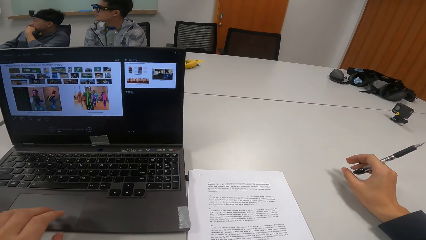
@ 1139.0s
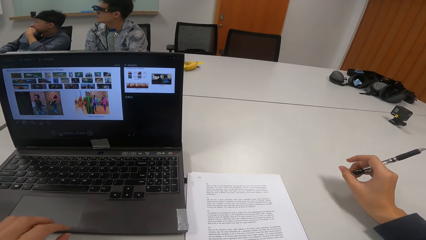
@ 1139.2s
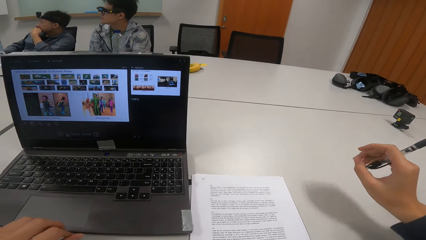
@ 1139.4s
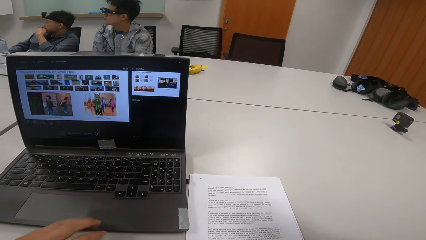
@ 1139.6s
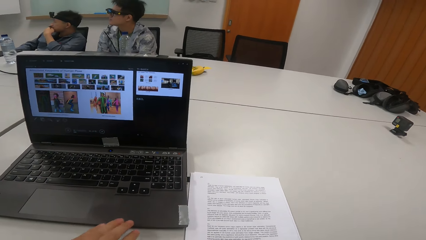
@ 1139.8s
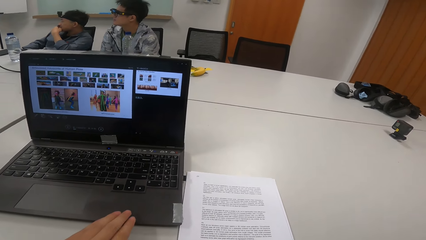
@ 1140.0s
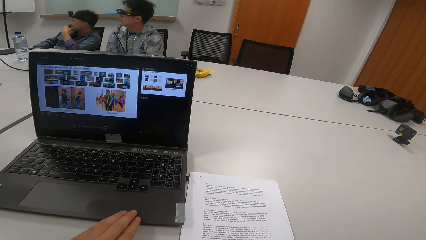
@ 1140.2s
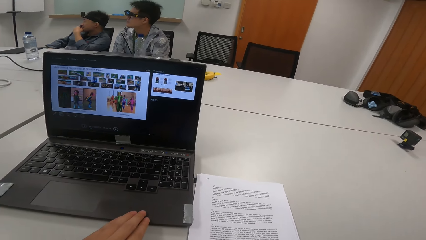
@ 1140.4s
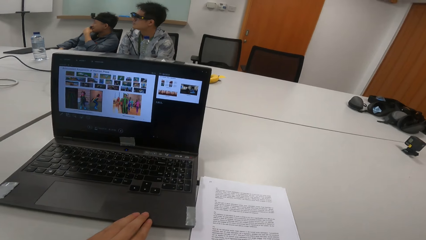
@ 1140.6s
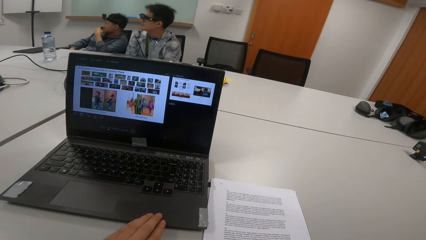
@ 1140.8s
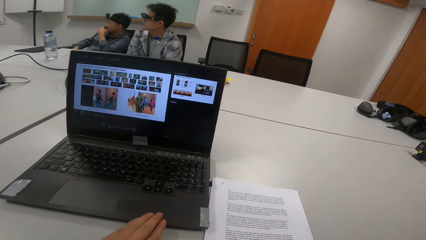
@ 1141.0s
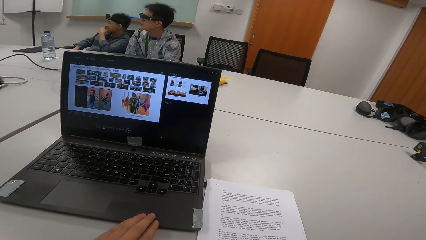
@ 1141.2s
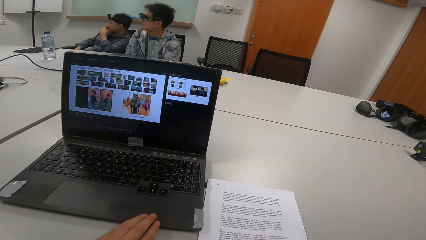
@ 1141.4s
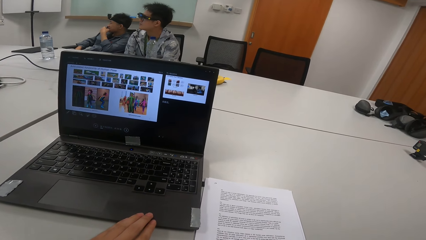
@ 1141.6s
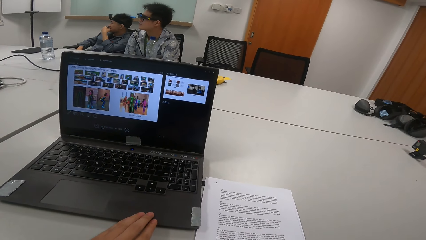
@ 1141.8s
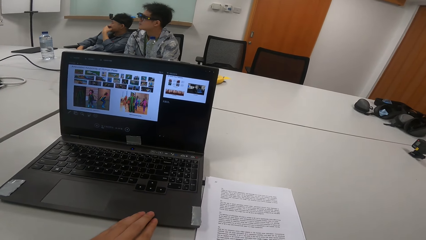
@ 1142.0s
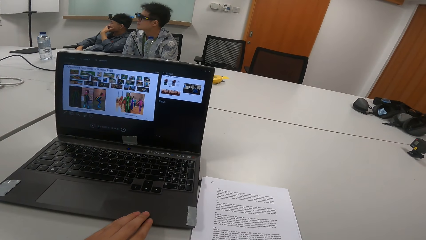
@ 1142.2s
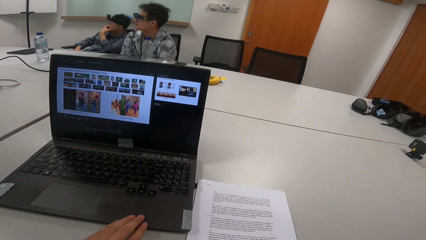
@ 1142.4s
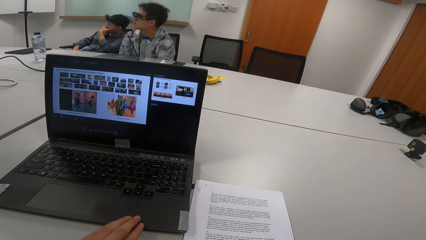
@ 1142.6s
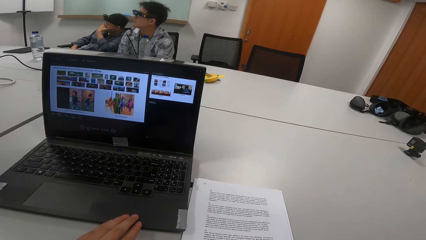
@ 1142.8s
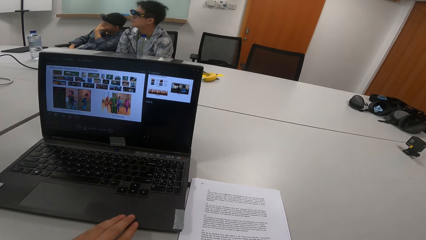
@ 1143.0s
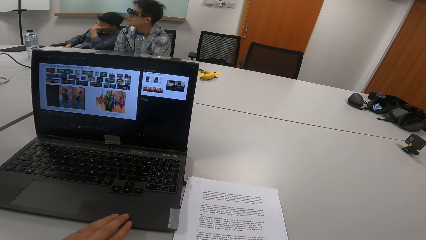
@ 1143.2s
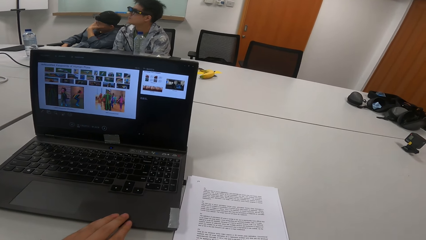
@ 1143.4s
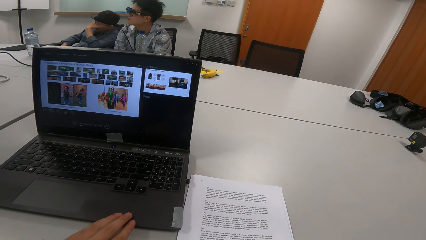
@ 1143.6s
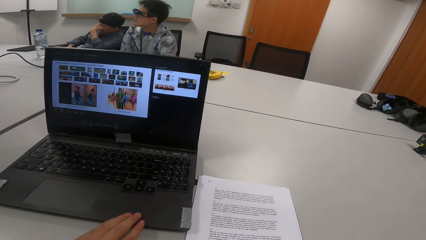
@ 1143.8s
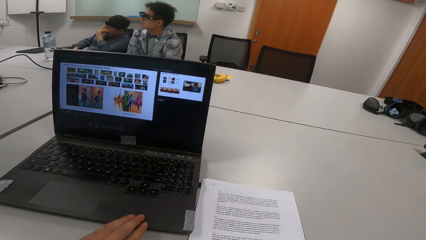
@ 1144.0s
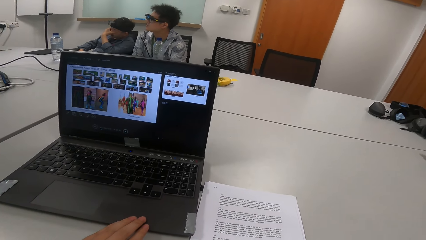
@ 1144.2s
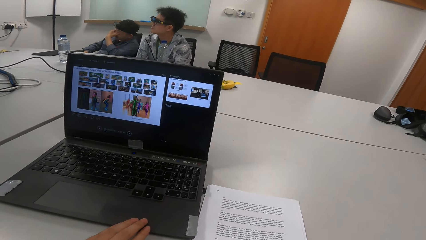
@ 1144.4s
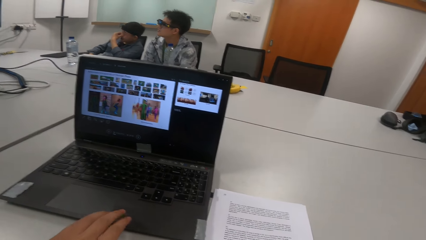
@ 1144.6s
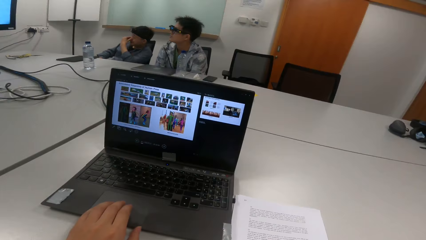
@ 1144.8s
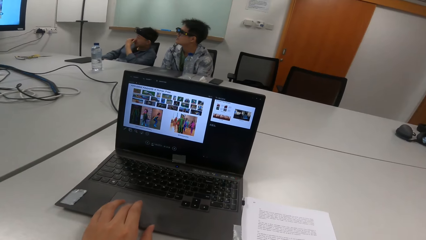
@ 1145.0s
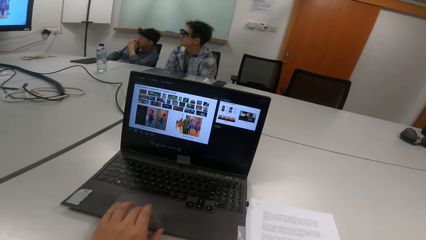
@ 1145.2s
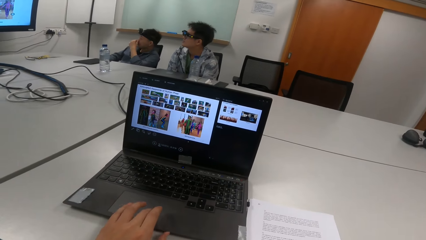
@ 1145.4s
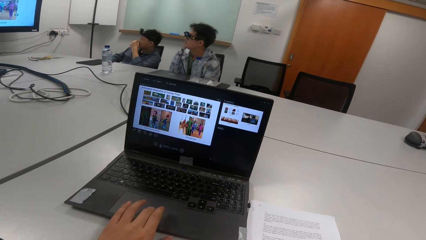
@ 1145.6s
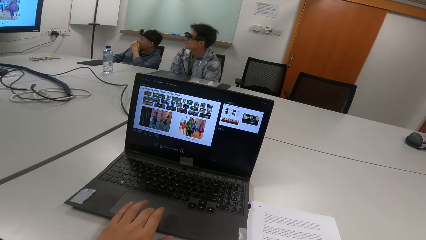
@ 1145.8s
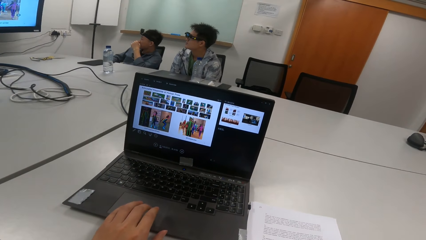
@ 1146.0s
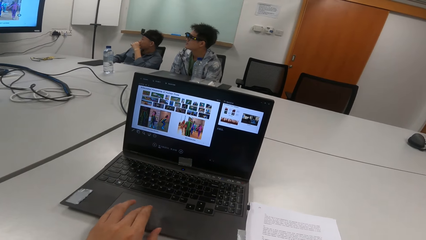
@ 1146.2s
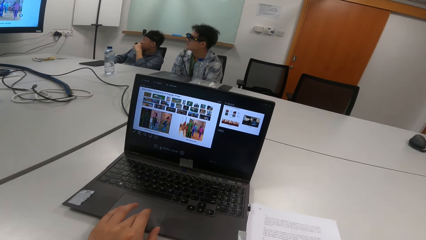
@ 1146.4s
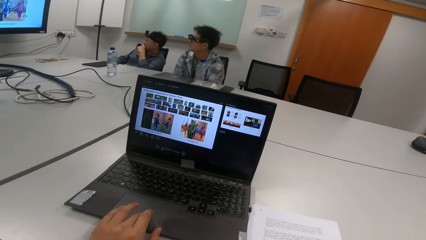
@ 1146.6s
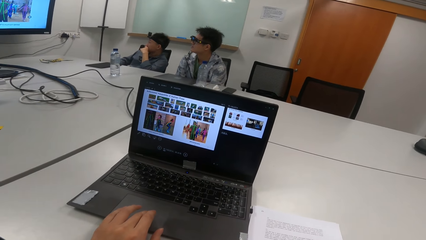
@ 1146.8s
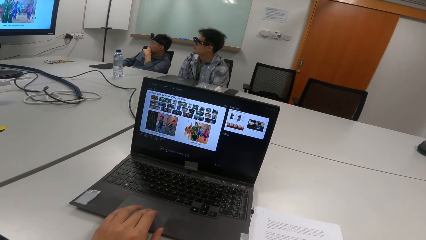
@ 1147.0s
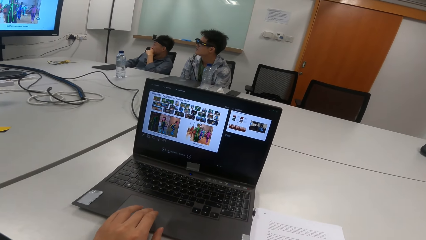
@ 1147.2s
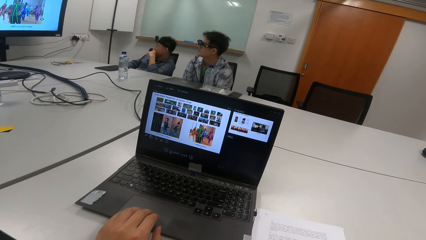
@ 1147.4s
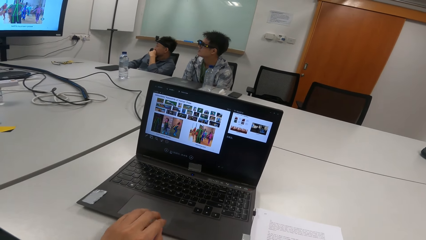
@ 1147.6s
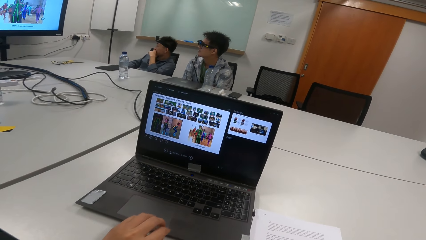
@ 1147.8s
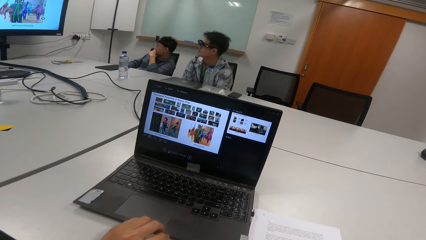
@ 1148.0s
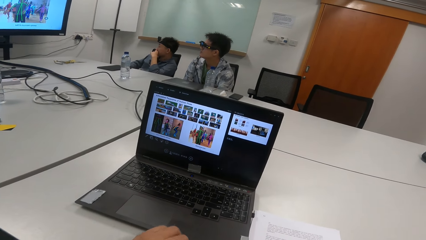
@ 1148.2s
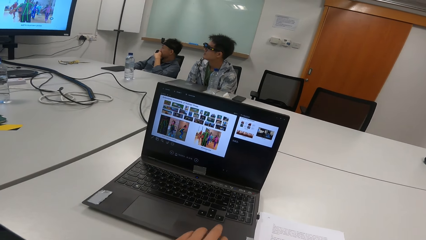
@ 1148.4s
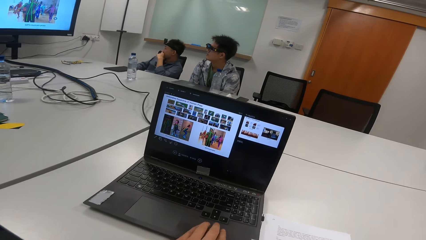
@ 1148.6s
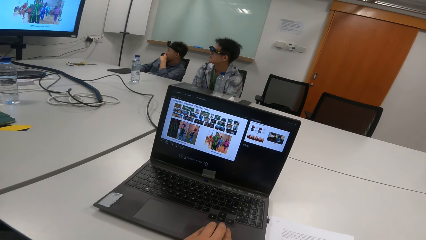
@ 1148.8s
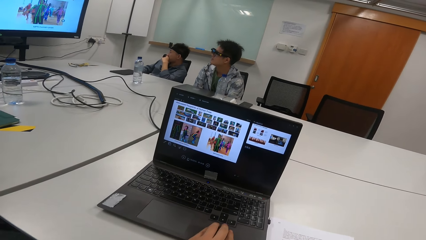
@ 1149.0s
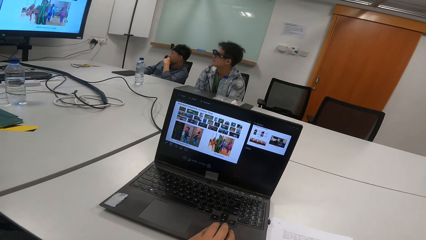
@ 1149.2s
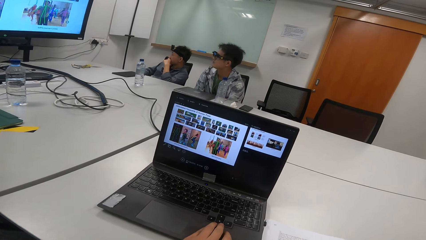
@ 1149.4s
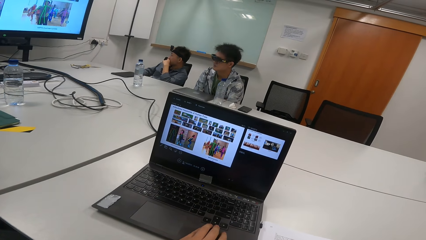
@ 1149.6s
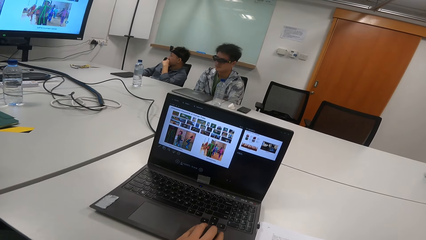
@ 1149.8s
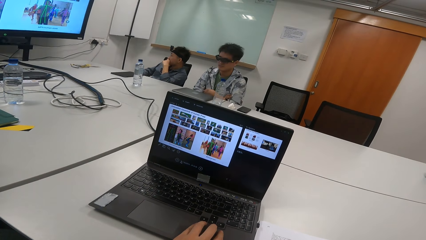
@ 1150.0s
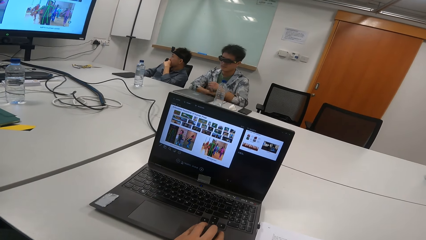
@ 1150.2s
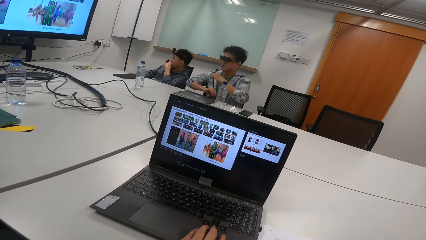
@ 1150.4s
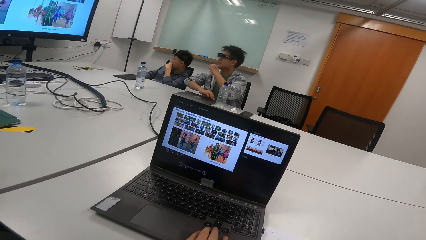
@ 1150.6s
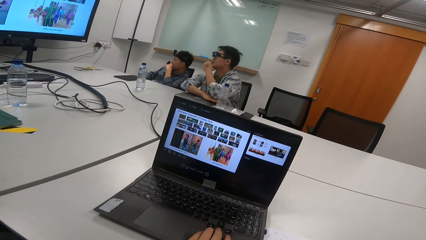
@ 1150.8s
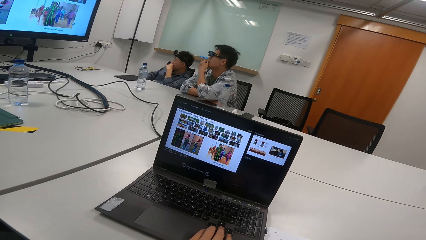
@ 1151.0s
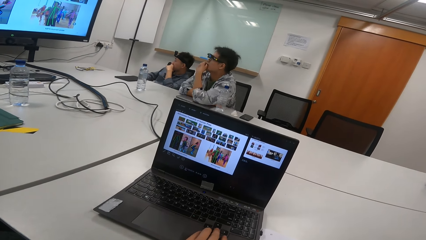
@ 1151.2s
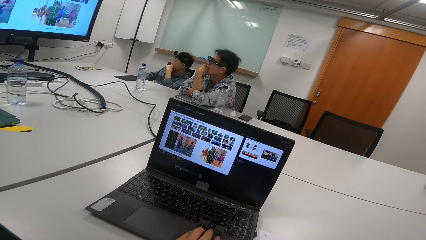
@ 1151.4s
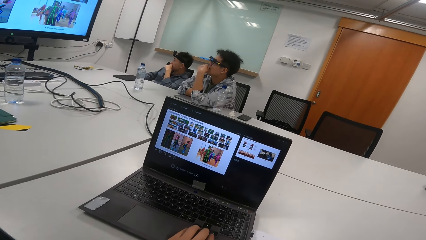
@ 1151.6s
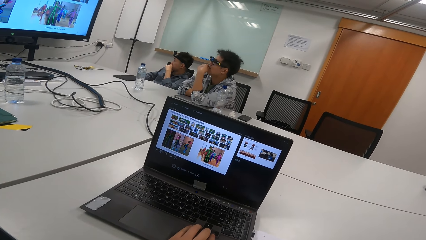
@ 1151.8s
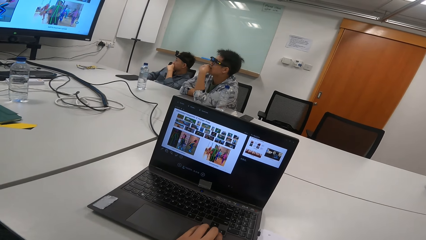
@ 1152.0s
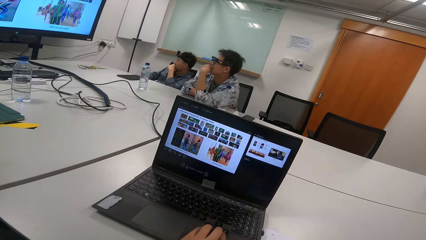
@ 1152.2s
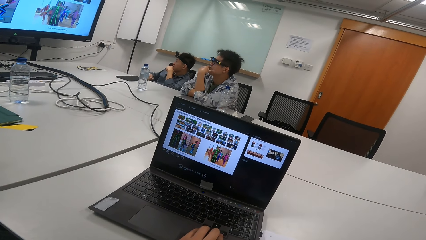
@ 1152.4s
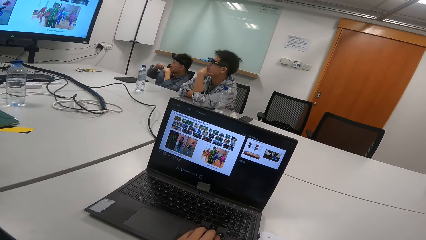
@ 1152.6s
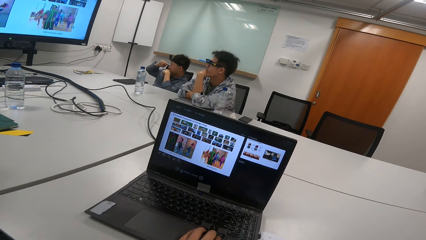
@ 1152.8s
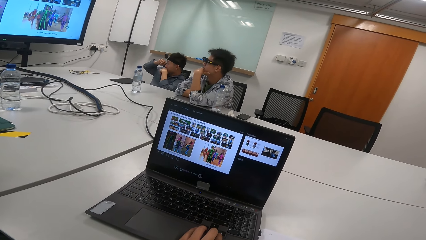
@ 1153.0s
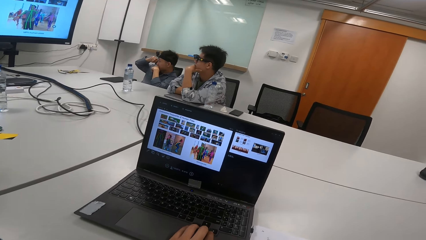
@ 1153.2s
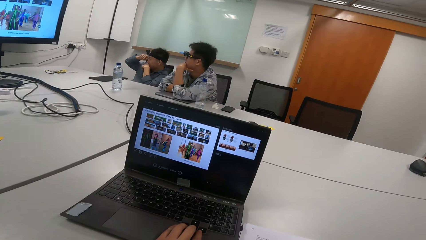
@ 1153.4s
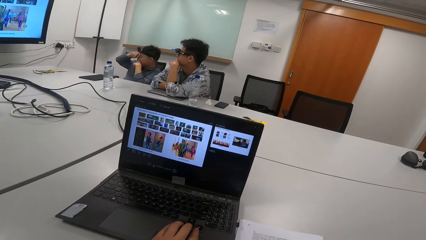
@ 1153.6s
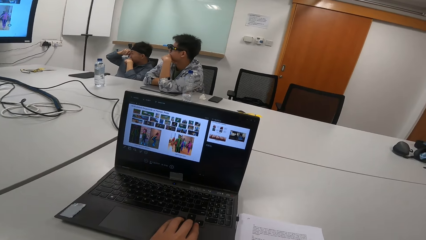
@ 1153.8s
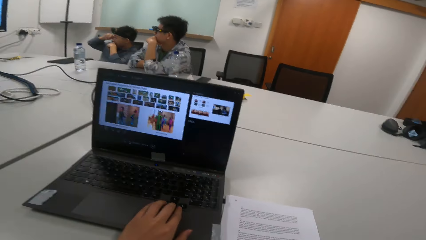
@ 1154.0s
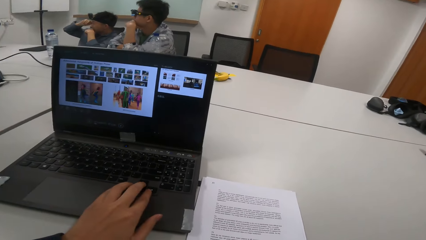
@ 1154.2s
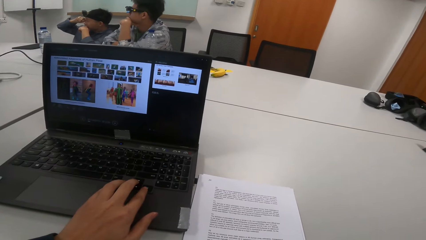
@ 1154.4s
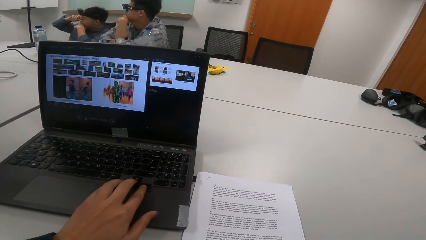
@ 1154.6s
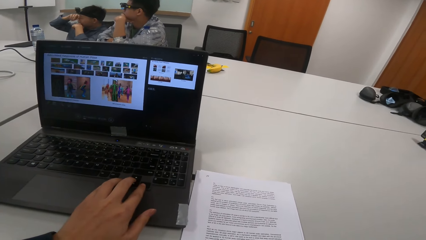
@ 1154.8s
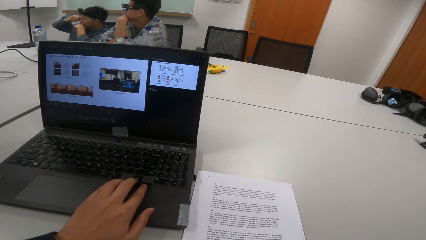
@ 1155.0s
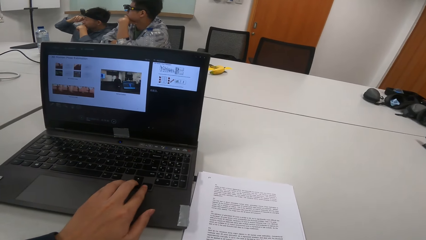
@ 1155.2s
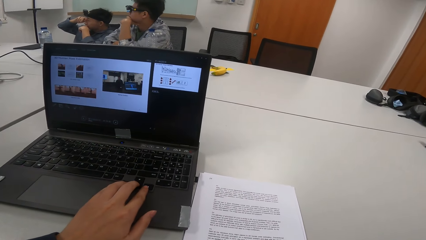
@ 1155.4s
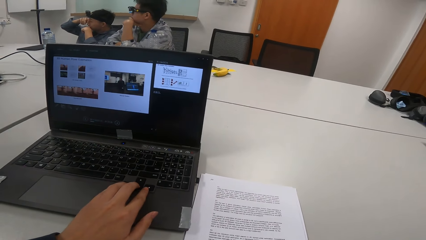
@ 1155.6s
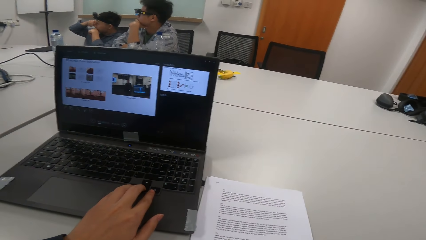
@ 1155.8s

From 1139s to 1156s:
The other man moves the chair. The other man touches the eyes. The camera wearer presses the laptop. They touch the laptop. The first man adjusts the sitting position and places hands on the table. The other man rubs the eye and touches the eye. The camera wearer operates the laptop.
